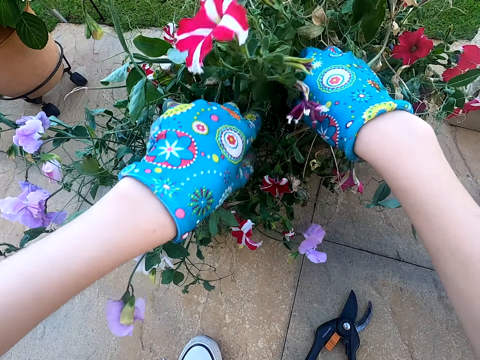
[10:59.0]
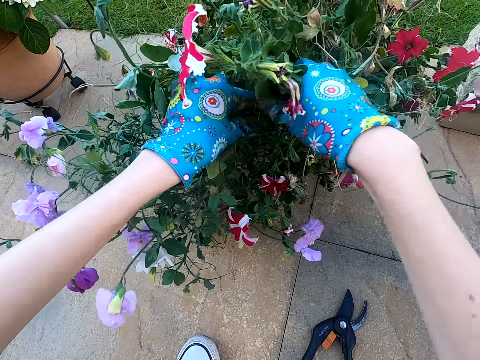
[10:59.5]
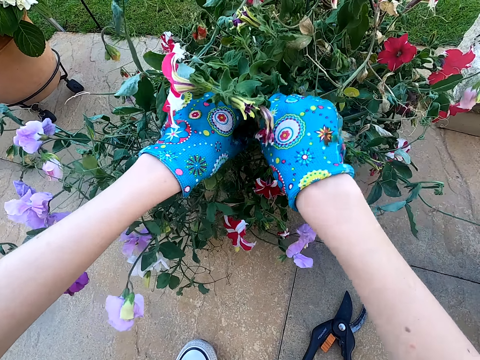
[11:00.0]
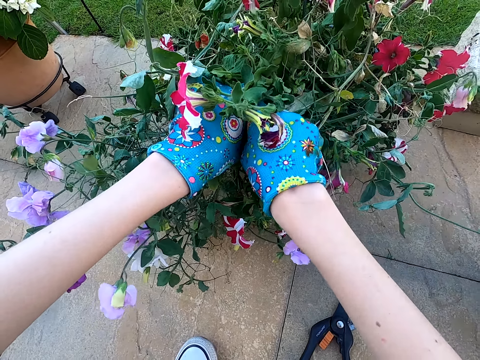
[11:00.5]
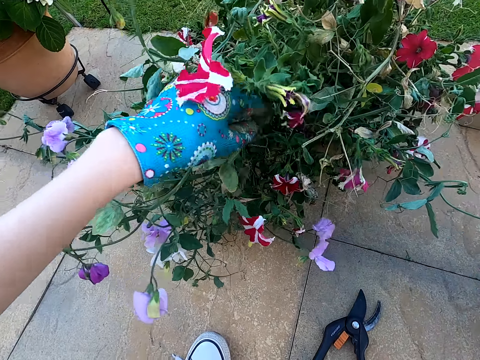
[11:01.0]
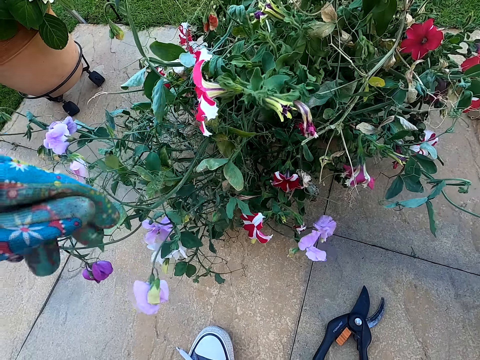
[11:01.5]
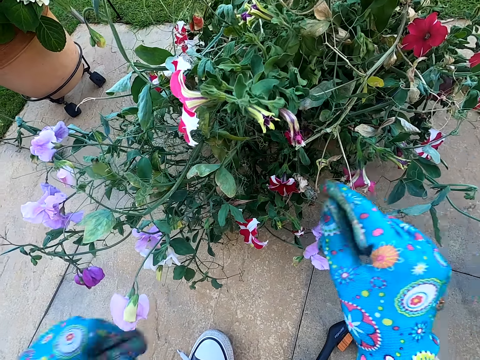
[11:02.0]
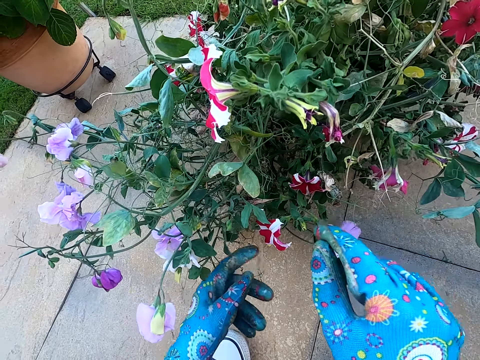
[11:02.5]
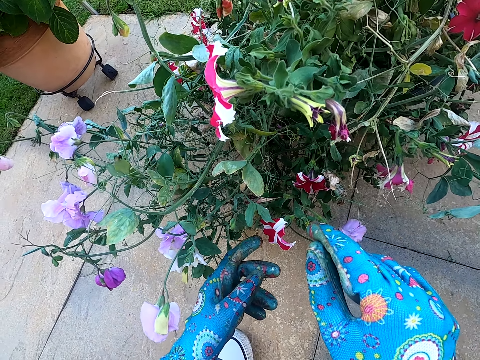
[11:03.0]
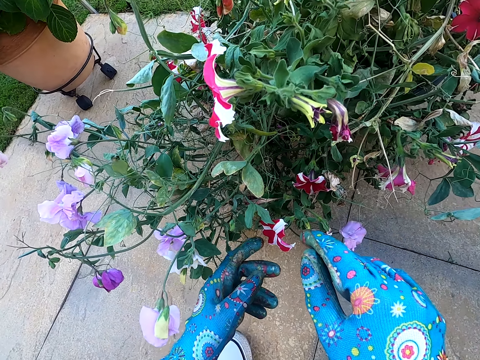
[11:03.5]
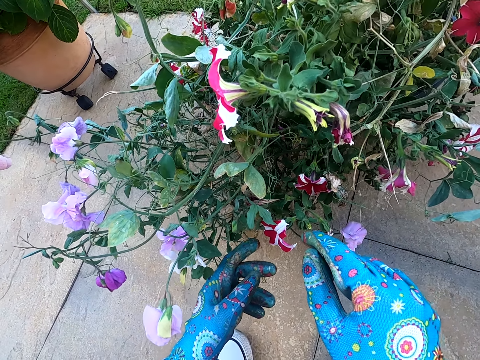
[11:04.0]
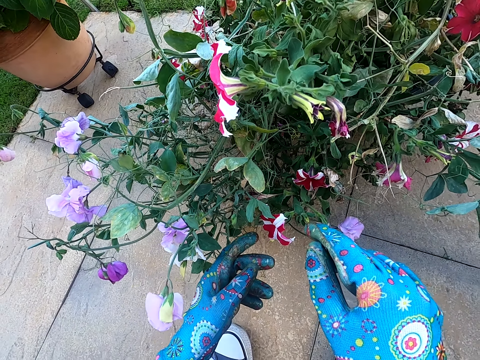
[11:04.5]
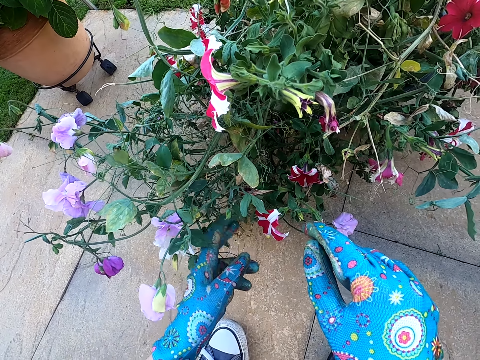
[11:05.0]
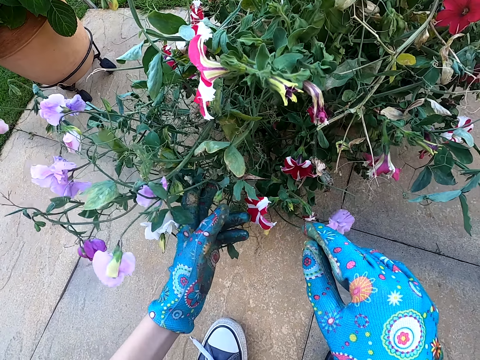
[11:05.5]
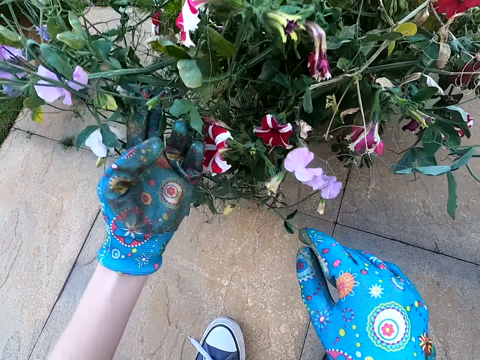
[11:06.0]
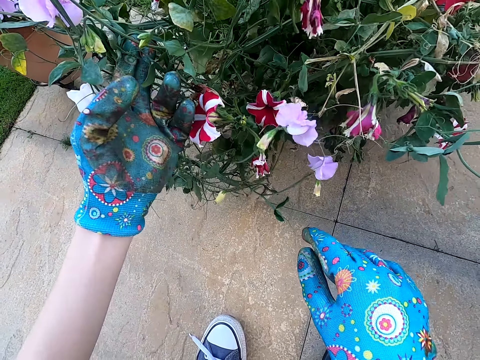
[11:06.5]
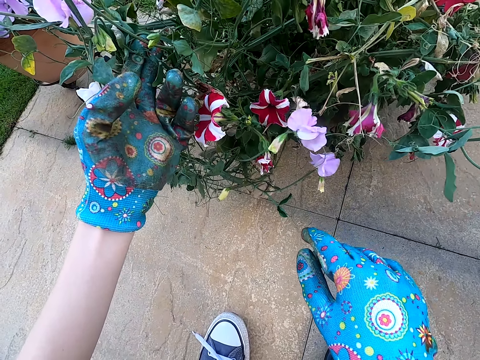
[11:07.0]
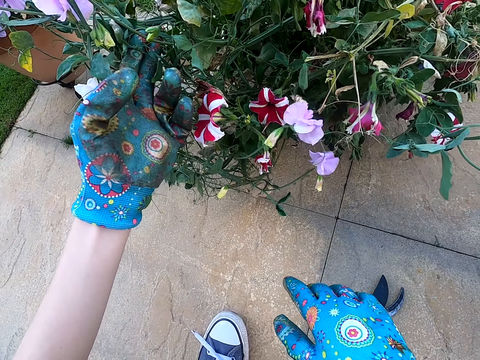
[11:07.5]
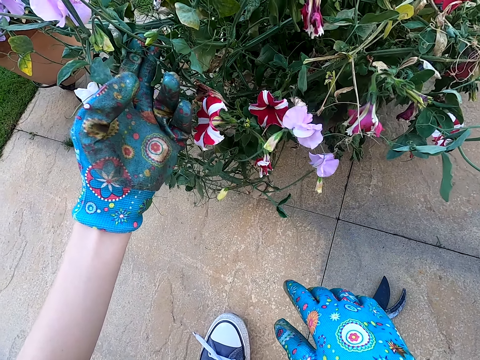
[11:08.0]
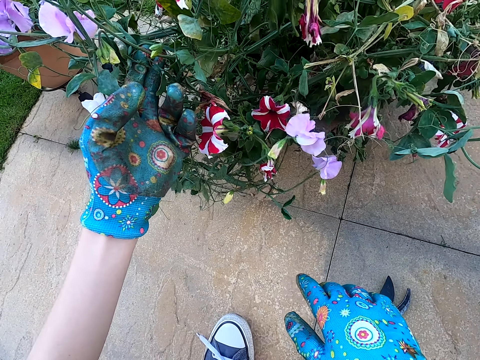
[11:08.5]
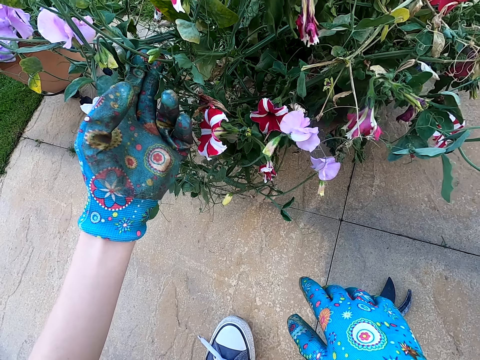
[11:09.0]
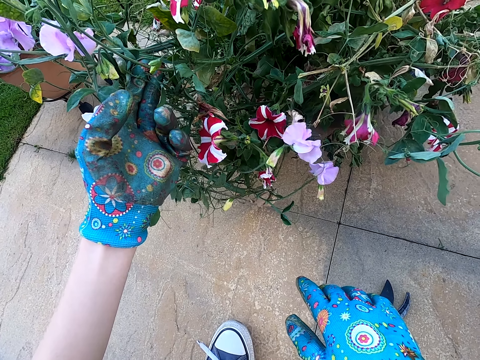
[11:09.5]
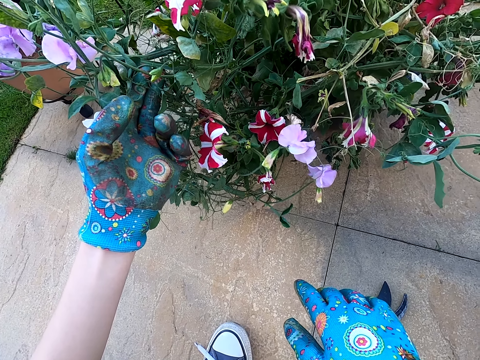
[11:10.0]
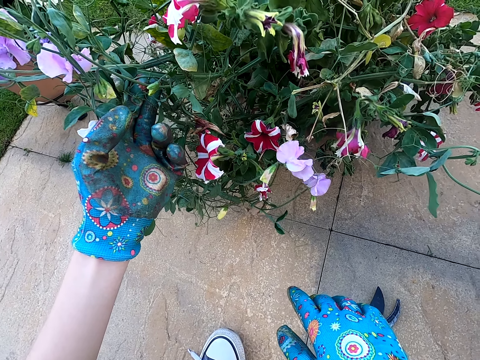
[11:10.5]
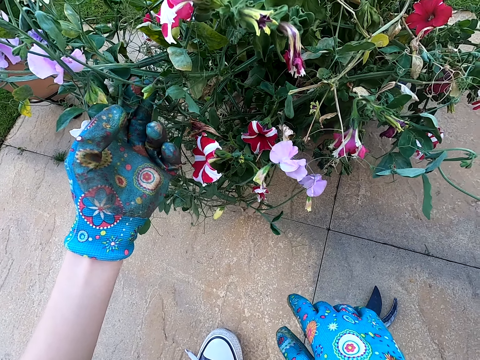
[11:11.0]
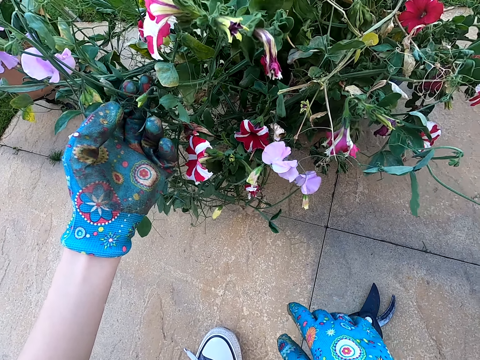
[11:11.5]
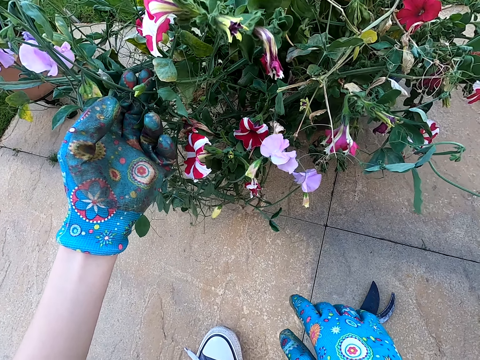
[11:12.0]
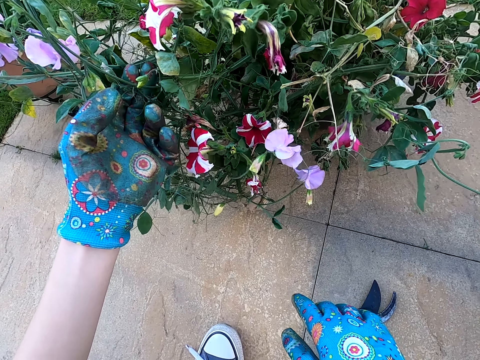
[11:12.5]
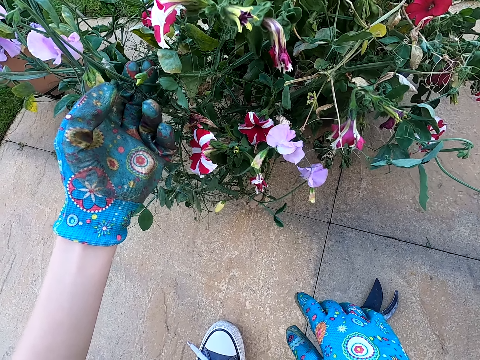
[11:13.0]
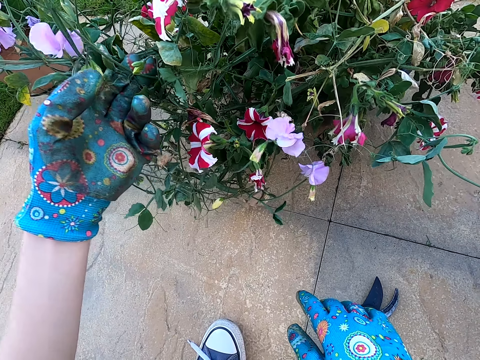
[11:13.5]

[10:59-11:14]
The camera wearer touches the plant. They prune the plant. They pluck a flower from the plant. They place the flower in the bucket. They look at the plant. They touch the plant. They lift the plant. They stare at the plant.

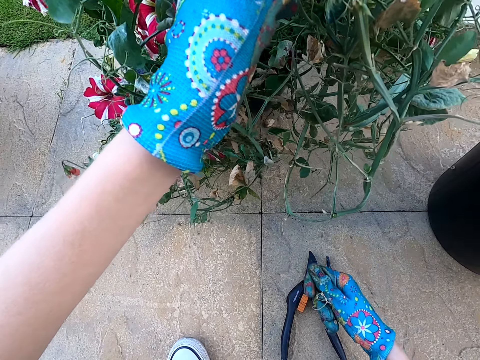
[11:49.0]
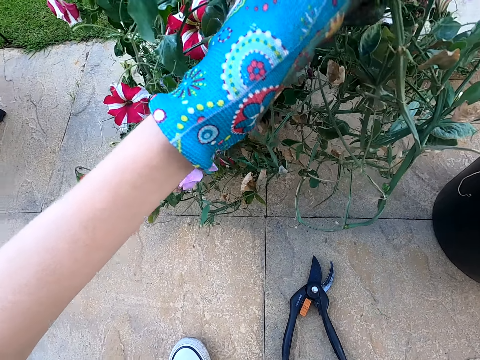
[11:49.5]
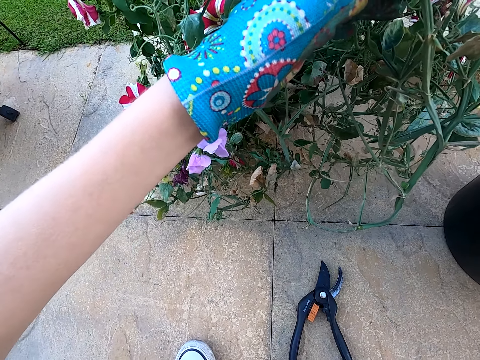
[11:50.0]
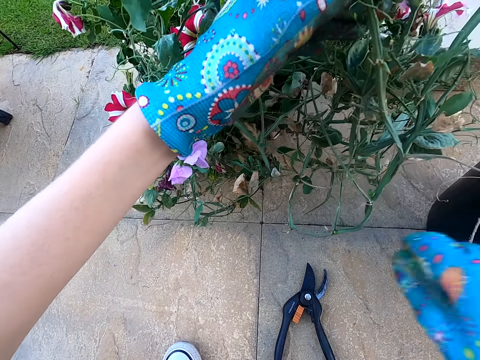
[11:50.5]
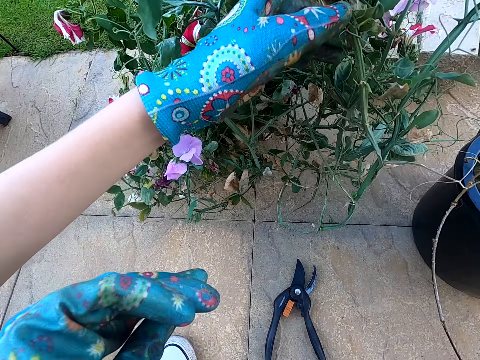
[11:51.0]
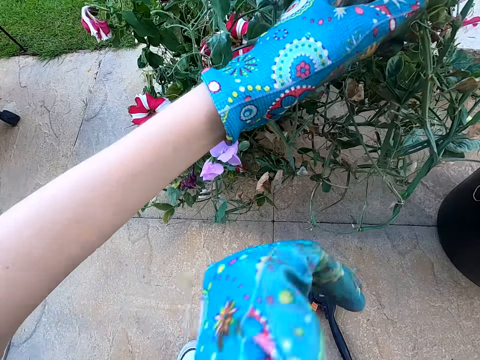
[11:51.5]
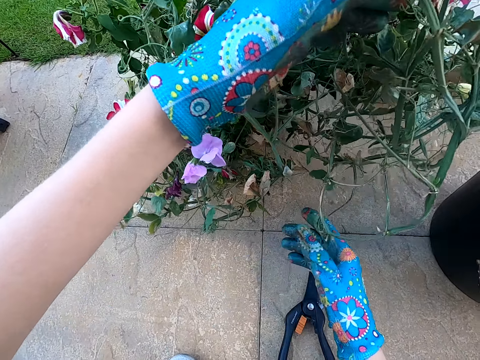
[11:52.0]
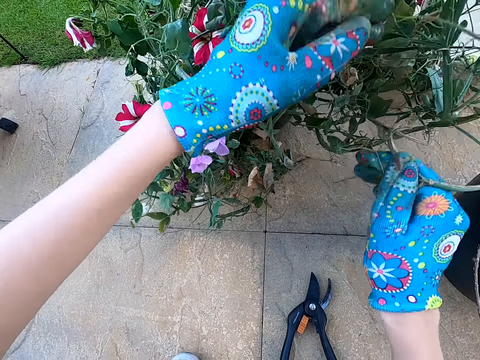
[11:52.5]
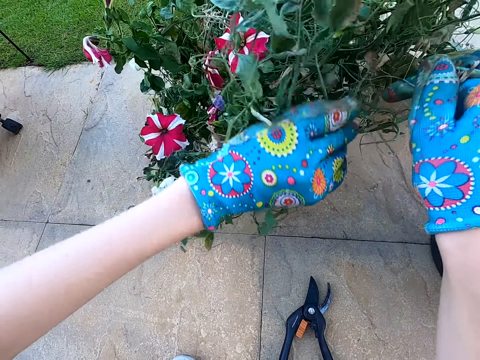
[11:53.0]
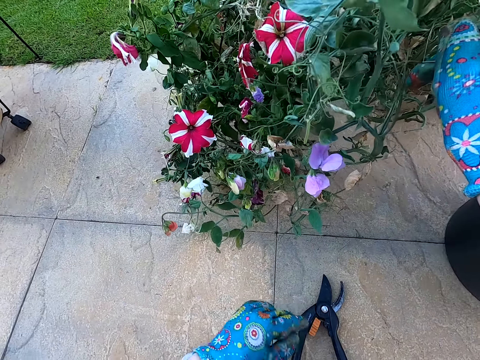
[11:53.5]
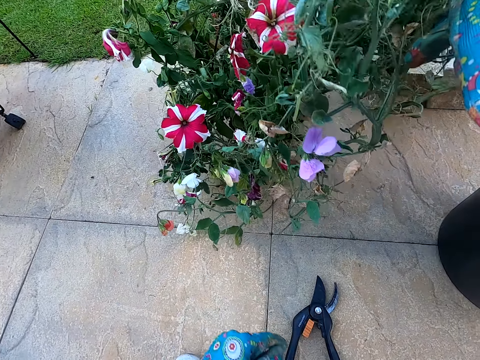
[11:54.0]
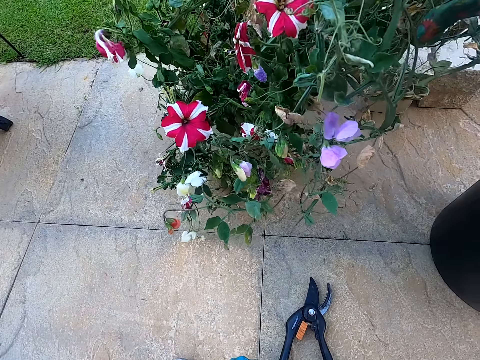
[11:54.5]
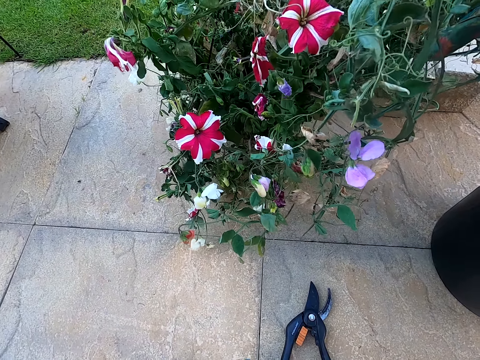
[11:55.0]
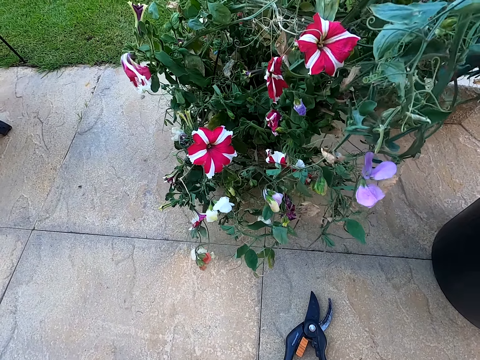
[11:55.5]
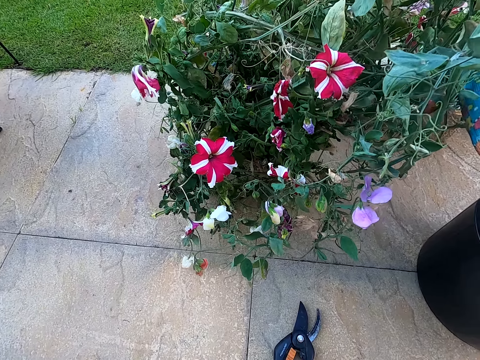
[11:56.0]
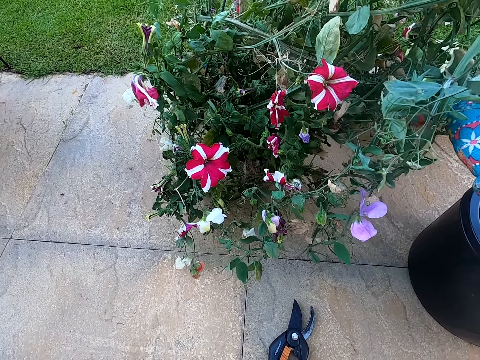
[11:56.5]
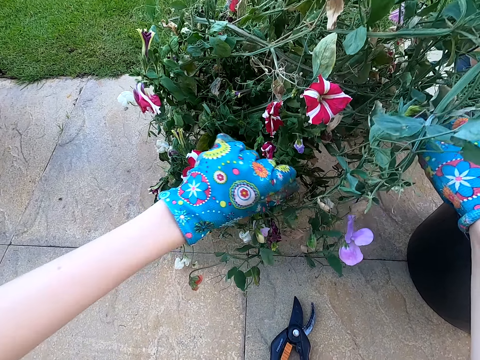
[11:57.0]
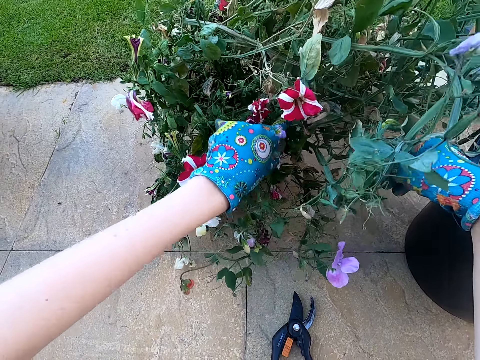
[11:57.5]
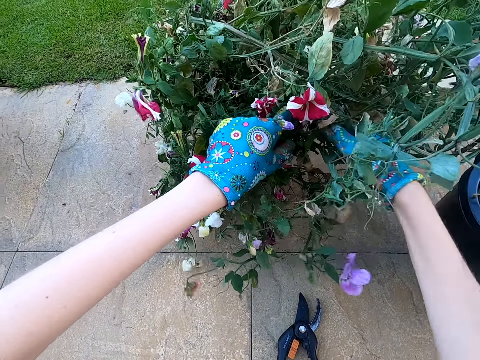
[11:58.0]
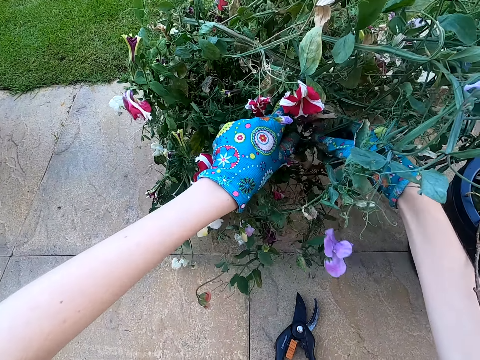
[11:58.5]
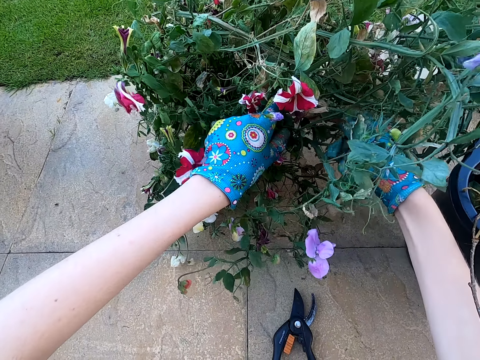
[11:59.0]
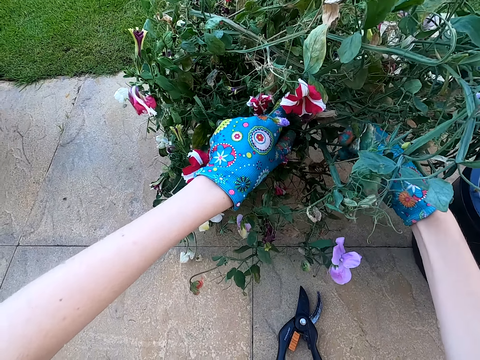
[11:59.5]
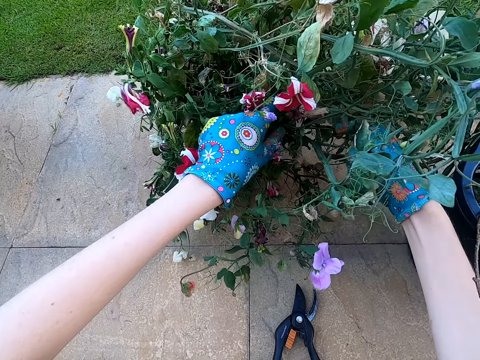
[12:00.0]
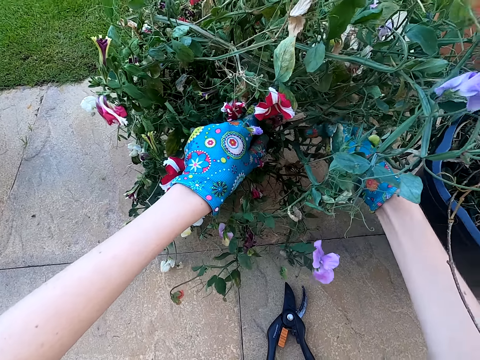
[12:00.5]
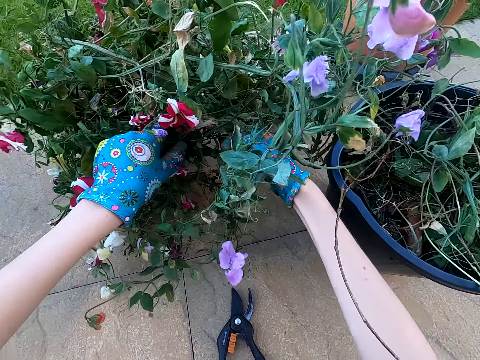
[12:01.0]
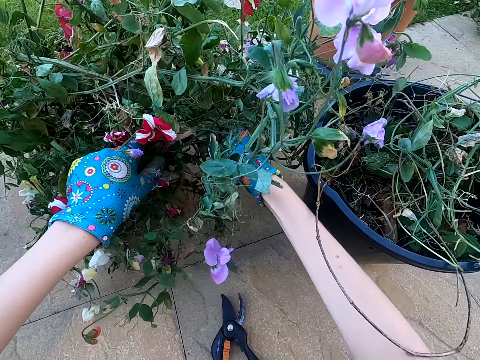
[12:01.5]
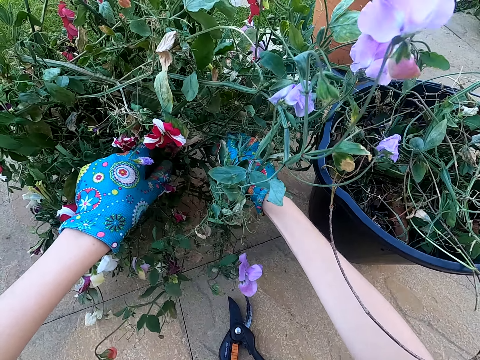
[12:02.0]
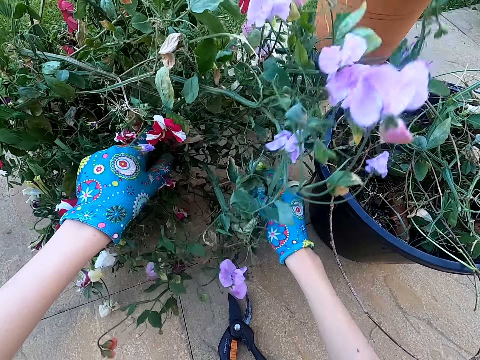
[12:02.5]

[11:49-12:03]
The camera wearer picks a stick from the plant. They throw the stick in the bucket. They move the right hand. They lift the plant. They touch the plant. They look at the plant. They prune the plant.
